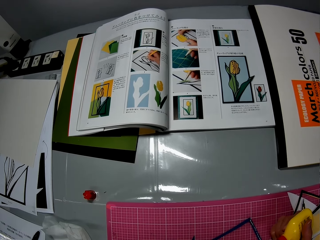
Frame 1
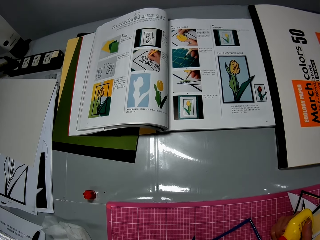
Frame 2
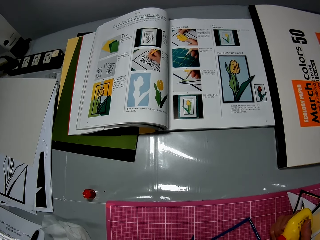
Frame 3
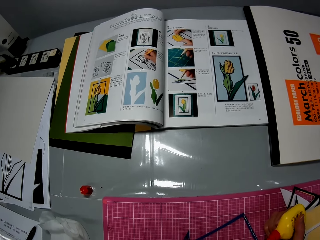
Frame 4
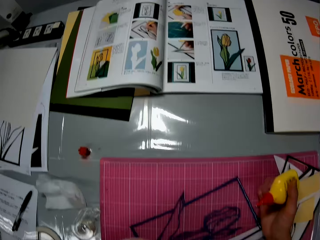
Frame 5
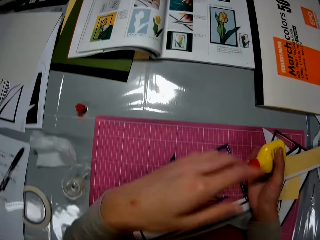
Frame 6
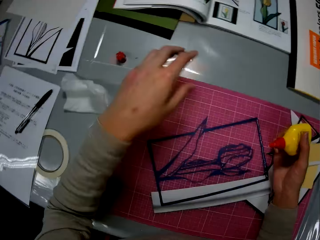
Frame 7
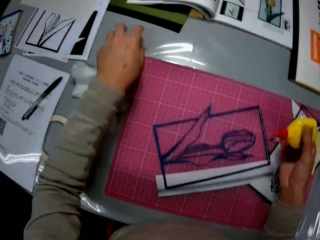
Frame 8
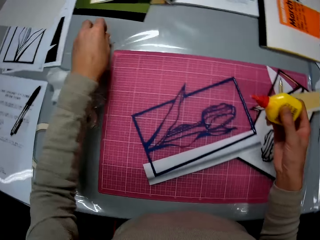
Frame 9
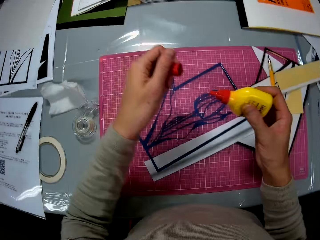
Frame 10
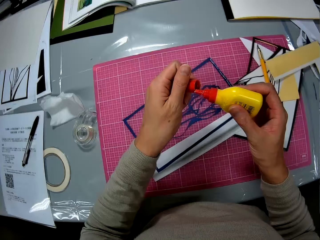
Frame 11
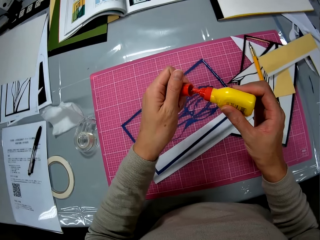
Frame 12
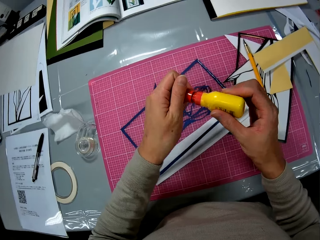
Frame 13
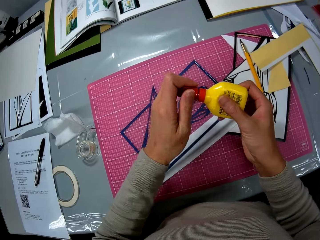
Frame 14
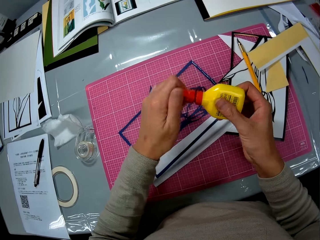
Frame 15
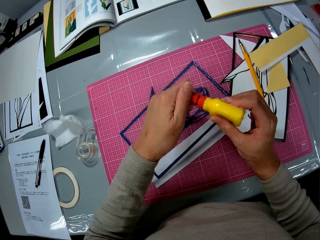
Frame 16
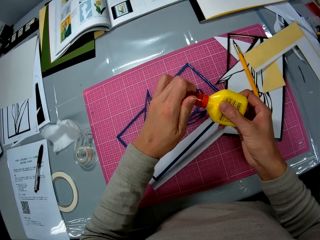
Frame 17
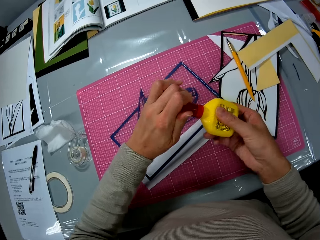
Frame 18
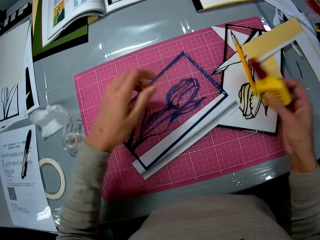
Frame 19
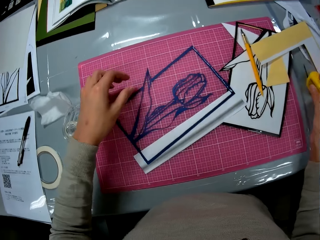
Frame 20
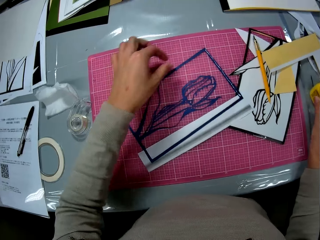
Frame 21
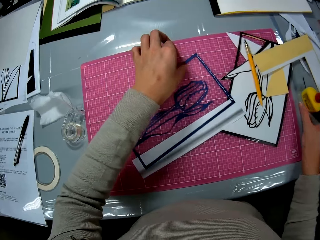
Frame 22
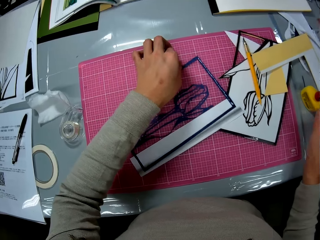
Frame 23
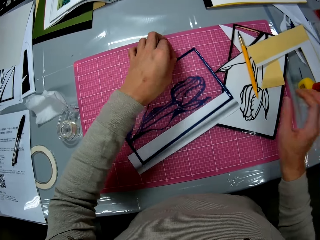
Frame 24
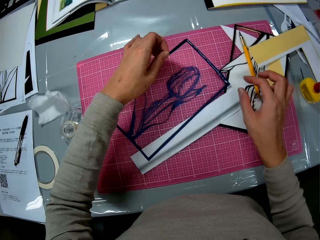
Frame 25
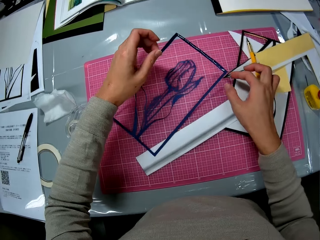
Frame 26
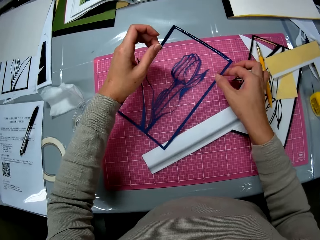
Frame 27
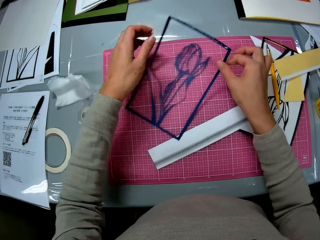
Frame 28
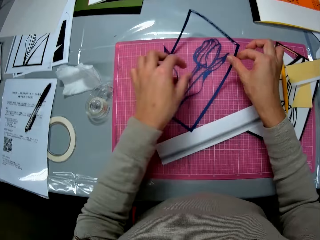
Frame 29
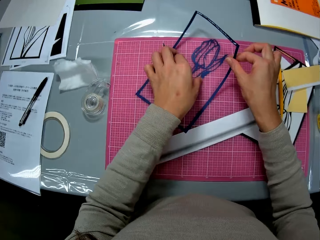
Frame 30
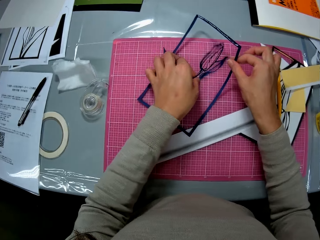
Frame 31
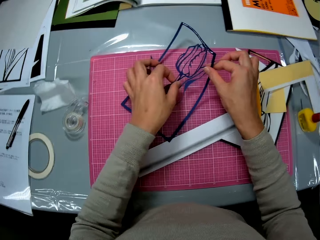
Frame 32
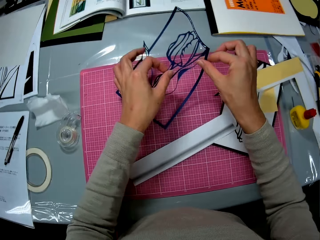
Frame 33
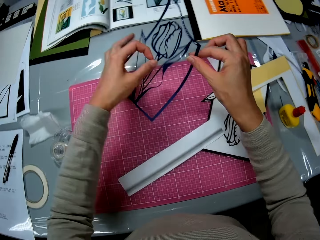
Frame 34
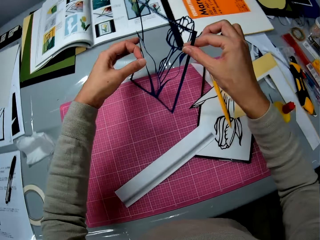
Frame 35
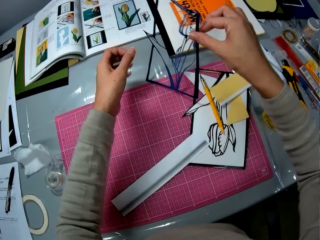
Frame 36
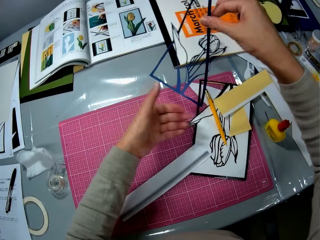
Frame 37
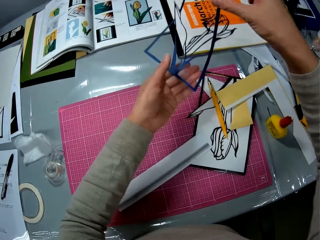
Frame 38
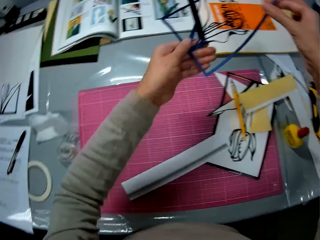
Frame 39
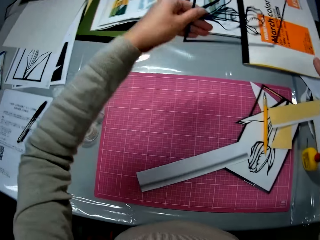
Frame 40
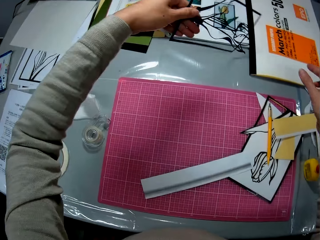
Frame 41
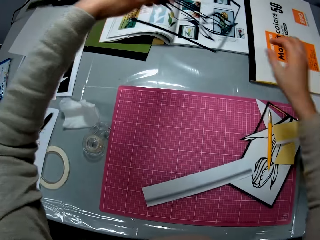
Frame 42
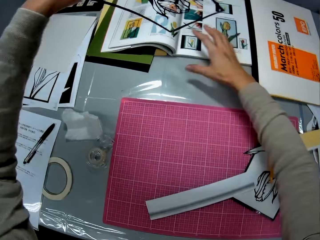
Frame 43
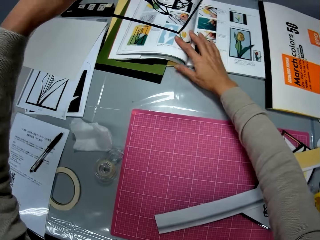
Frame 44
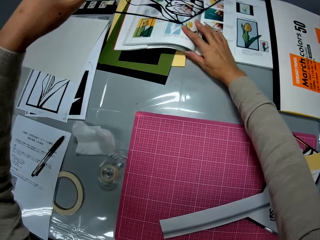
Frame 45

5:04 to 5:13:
The camera wearer raises her head. She picks a lid on the table with her left hand. She covers the glue container in her right hand with the lid in her left hand. She puts the glue container in her right hand on the table. She picks up a navy blue paper flower illustration on a cutting mat on the table. She holds the navy blue paper flower illustration with both hands.

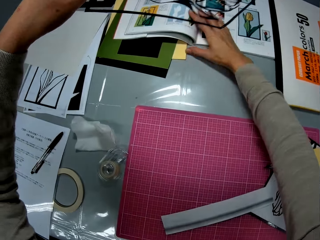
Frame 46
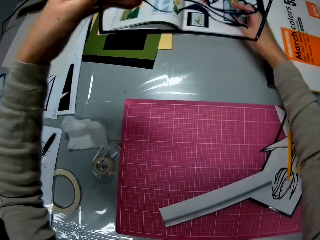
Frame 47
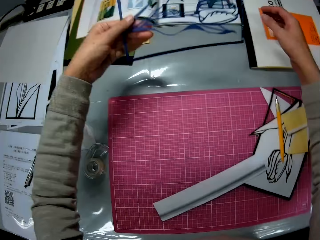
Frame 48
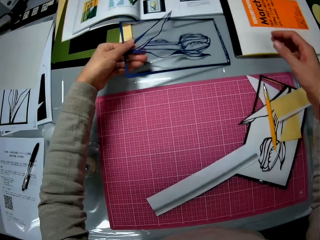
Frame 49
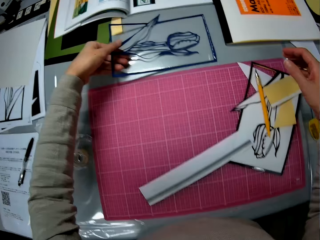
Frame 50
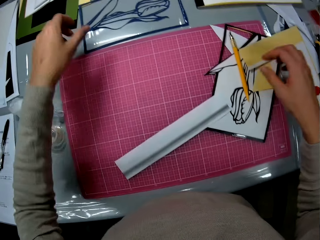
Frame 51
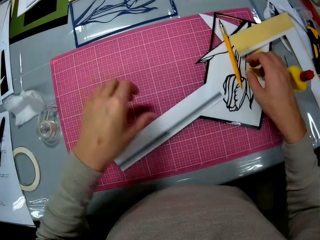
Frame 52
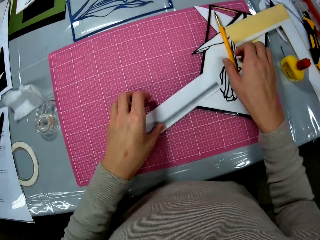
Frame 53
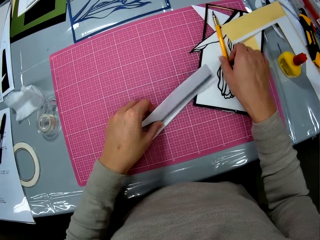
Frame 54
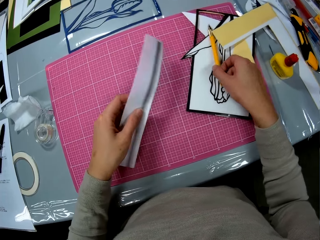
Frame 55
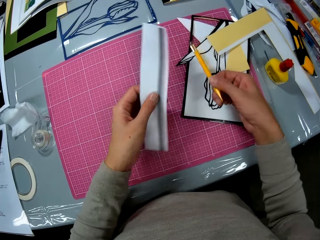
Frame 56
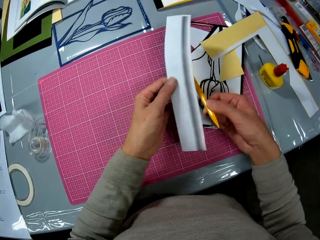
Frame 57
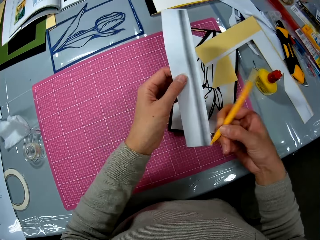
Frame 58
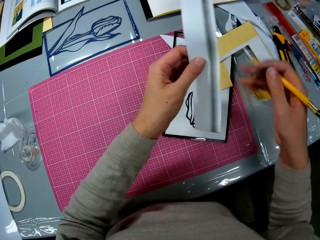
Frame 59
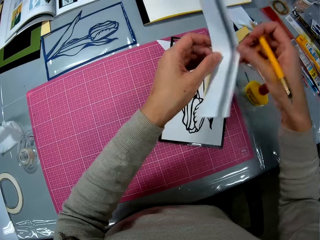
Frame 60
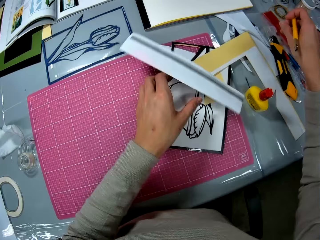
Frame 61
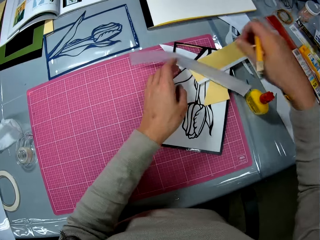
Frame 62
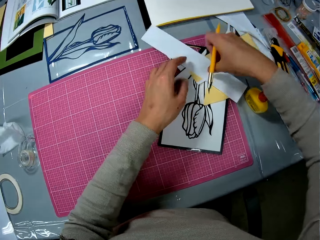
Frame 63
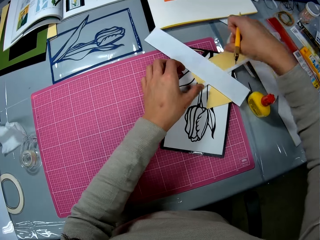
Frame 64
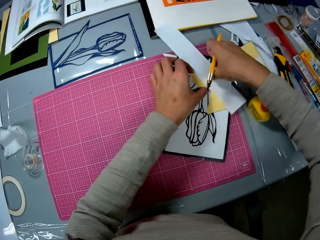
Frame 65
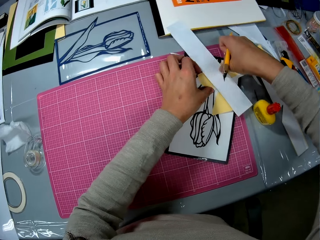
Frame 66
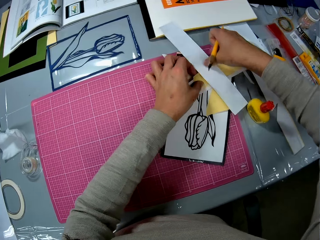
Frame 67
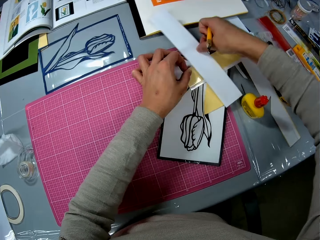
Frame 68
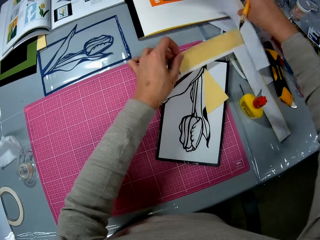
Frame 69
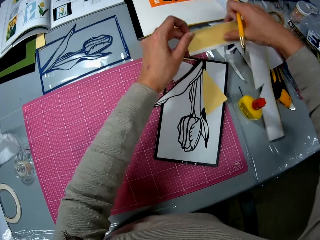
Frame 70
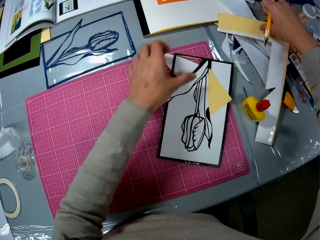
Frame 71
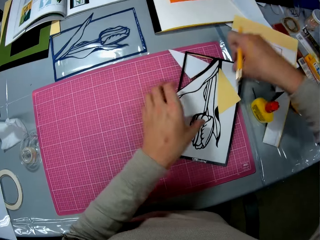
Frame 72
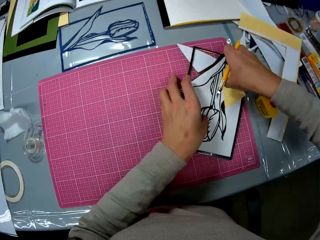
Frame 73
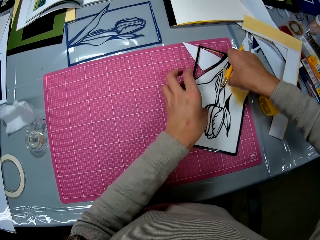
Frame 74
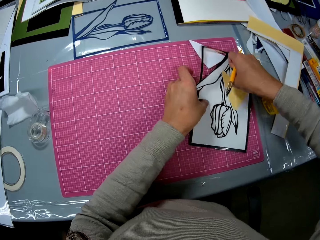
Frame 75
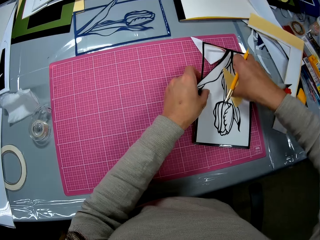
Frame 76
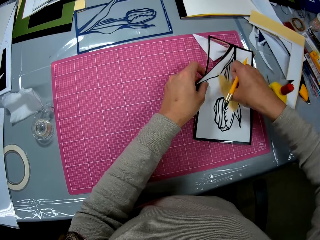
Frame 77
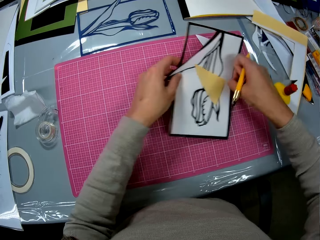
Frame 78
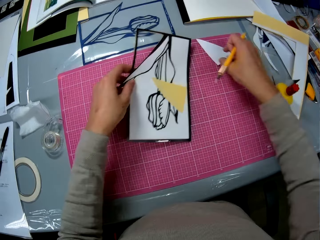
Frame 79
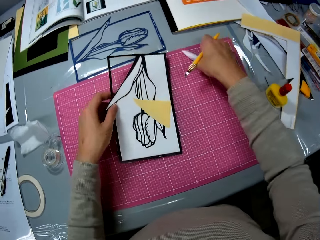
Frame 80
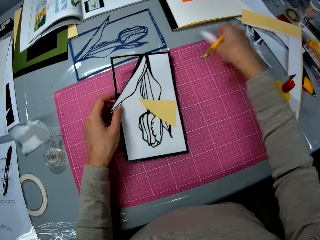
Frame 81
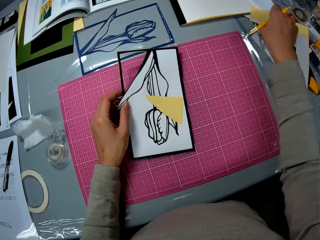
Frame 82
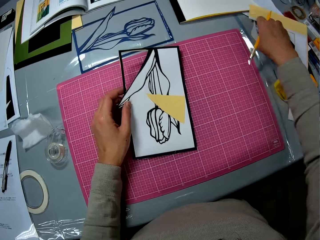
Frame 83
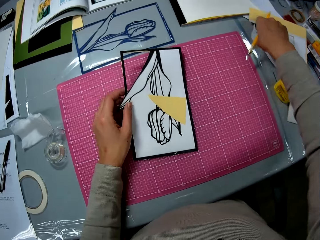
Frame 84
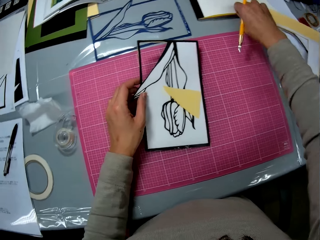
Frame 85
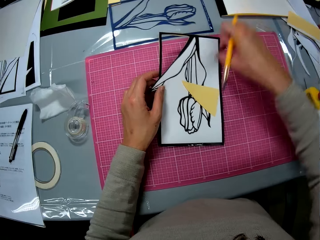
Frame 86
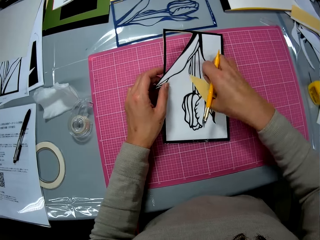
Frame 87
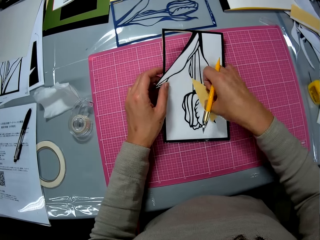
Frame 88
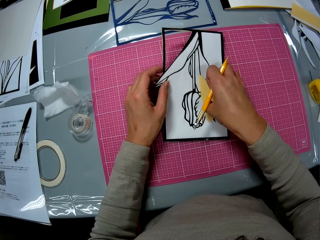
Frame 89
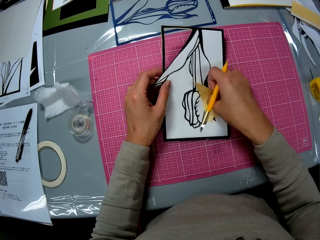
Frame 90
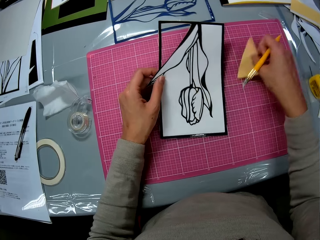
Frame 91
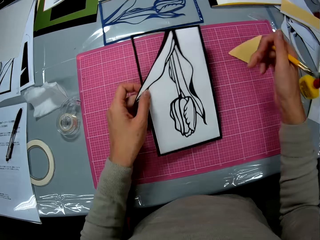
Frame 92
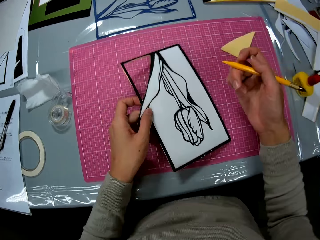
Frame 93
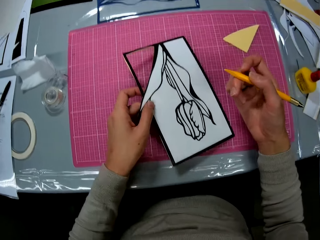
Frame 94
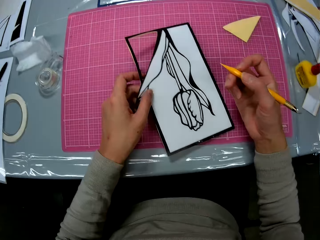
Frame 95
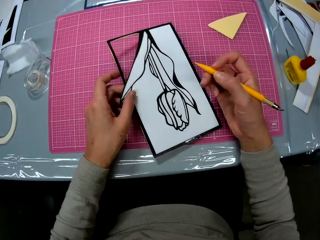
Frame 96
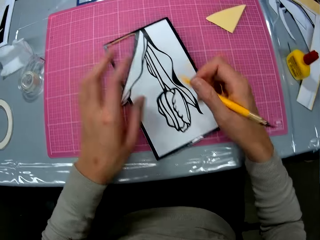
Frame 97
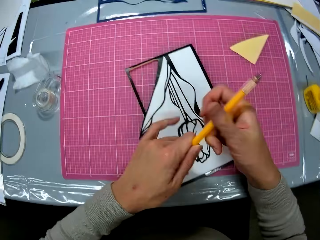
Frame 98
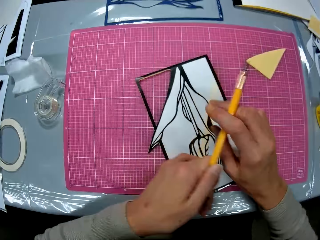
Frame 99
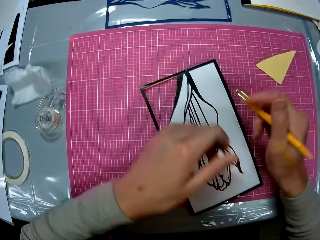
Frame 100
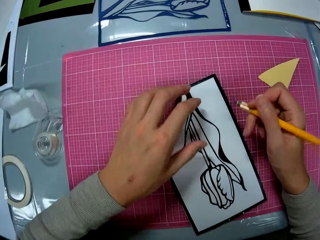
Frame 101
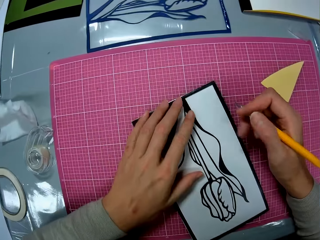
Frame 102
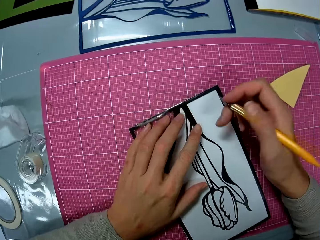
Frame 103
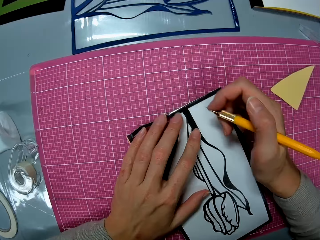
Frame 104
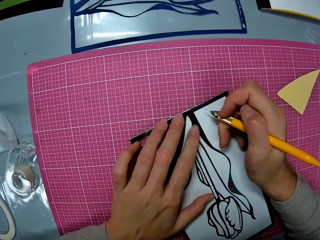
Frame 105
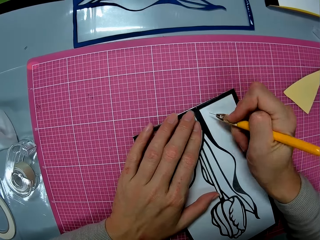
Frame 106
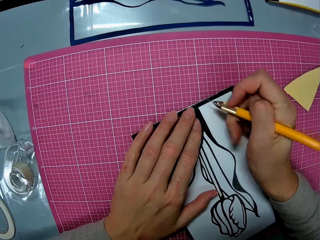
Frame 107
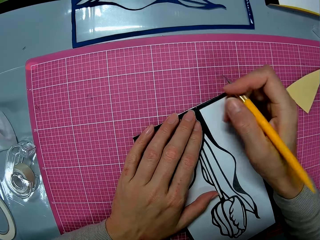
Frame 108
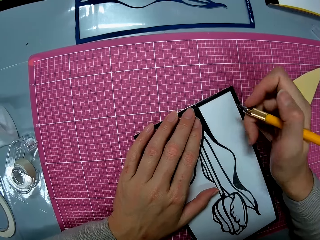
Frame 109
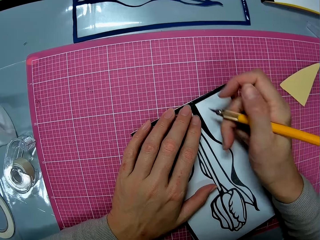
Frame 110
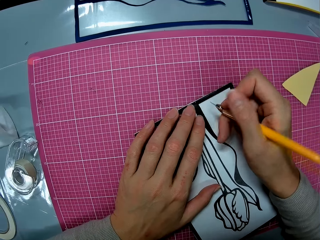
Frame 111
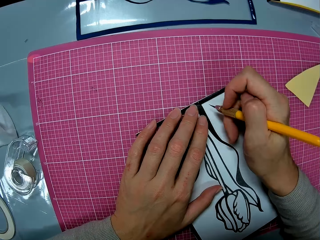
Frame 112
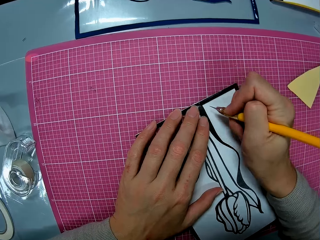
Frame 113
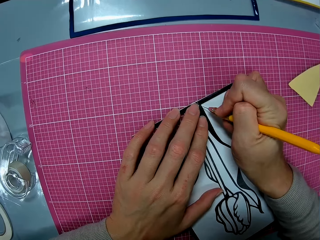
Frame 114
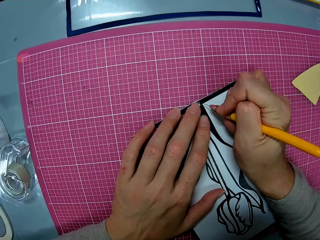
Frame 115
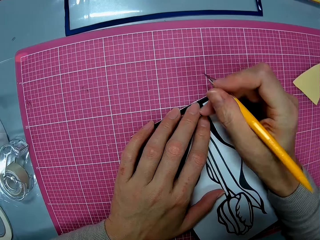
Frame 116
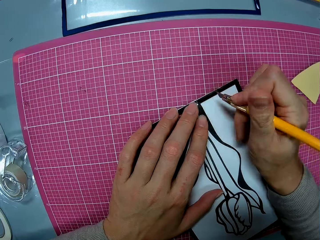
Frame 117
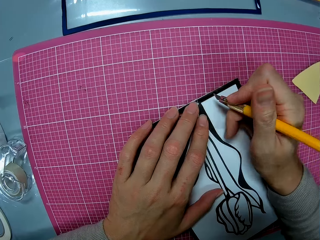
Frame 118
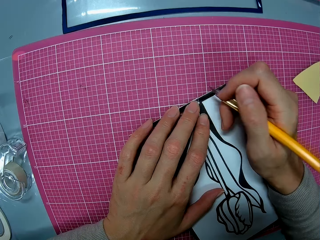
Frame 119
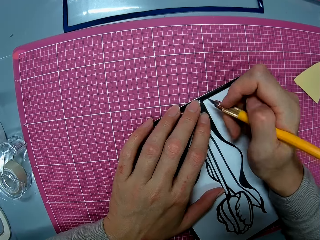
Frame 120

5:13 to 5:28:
The camera wearer pushes back a textbook on the table with her right hand. She lays the navy blue paper flower illustration in her left hand on the table. She picks up a craft knife on the cutting mat with her right hand, and picks up a folded paper on the cutting mat with her left hand. She holds the light craft knife. She drops the folded paper on the cutting mat. She picks the craft items on the cutting mat with her right hand. She drops the items on the table. She passes the paper to the right hand. She places the paper on the table. She picks up a papercraft or flower drawing on the cutting mat with her left hand. She picks a piece of paper. She places the piece of paper on the table. She picks up a cardboard piece on the papercraft in her left hand with her right hand. She drops the cardboard piece on the cutting mat. She puts the papercraft in her left hand on the cutting mat. She unhands the flower drawing. She flips the craft knife in her right hand with both hands. She holds the light craft knife with one hand. She exchanges the hand holding the light craft knife. She holds down the papercraft on the cutting mat with her left hand. She moves the light craft knife in the hand.
